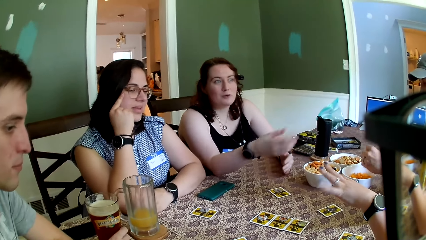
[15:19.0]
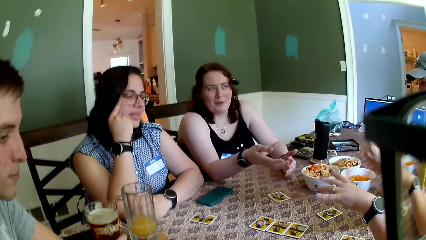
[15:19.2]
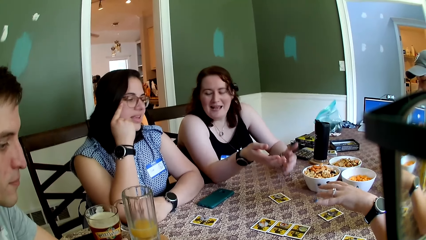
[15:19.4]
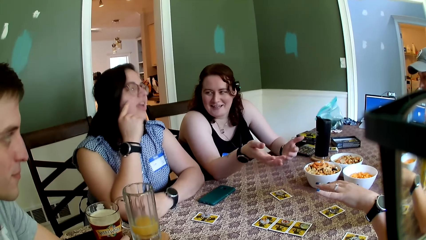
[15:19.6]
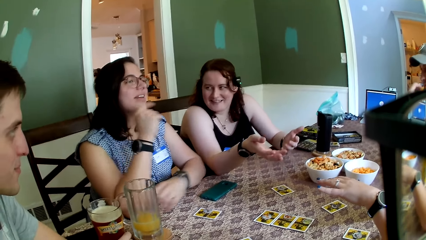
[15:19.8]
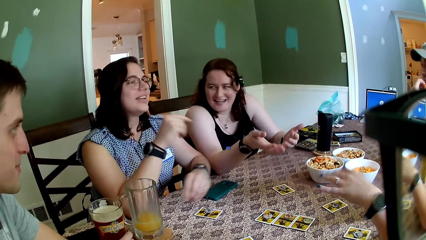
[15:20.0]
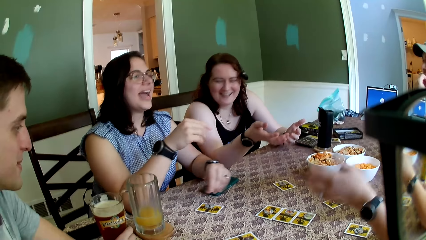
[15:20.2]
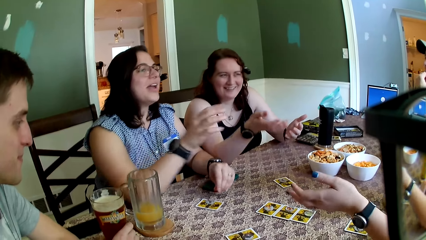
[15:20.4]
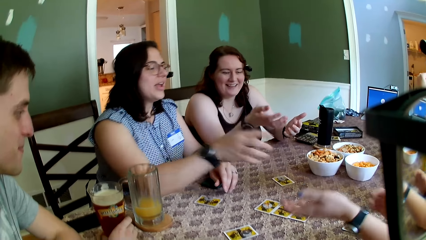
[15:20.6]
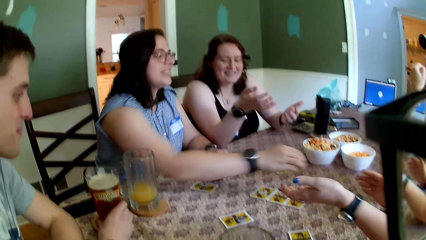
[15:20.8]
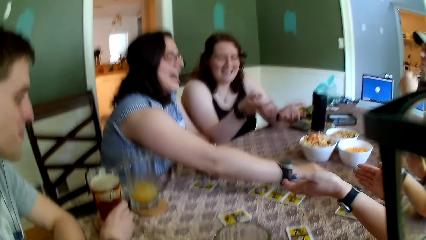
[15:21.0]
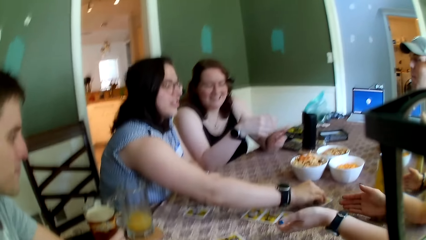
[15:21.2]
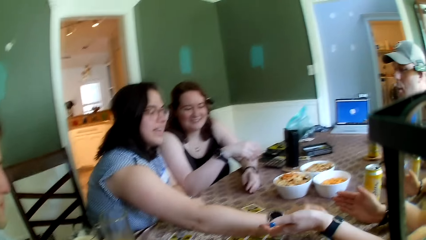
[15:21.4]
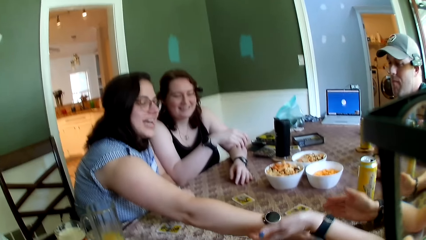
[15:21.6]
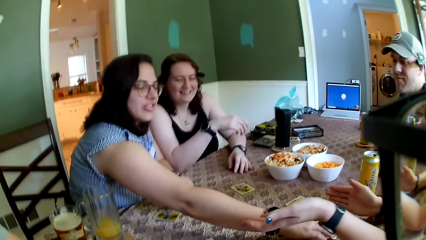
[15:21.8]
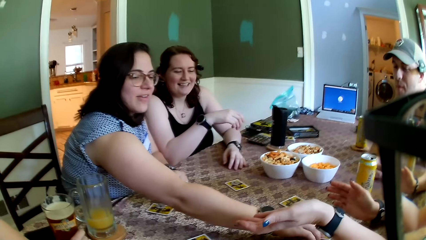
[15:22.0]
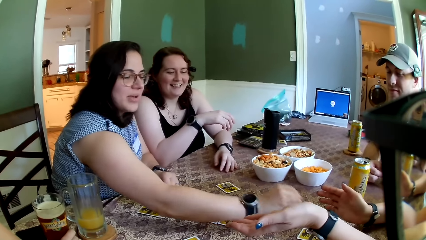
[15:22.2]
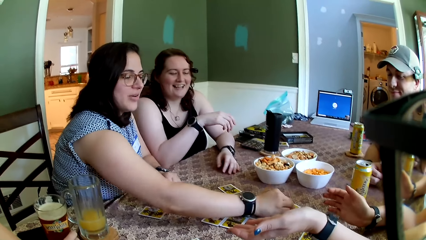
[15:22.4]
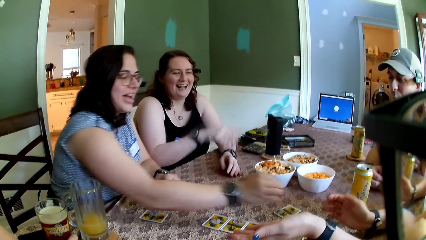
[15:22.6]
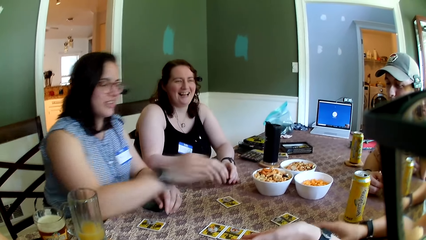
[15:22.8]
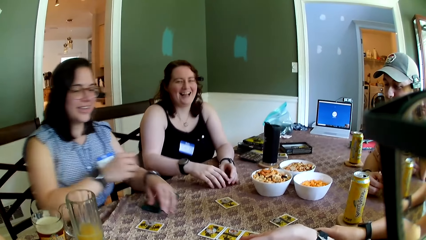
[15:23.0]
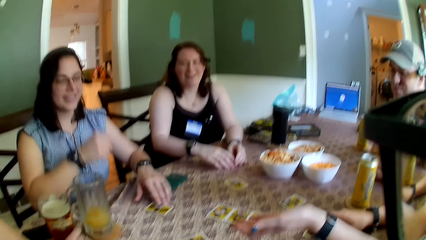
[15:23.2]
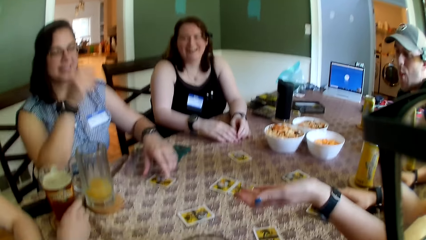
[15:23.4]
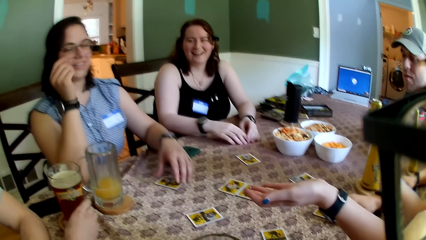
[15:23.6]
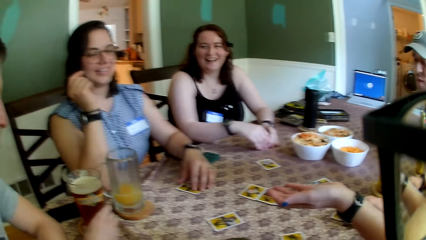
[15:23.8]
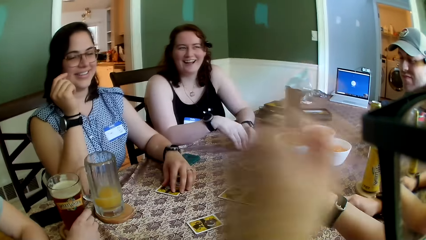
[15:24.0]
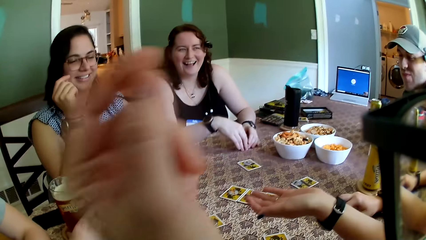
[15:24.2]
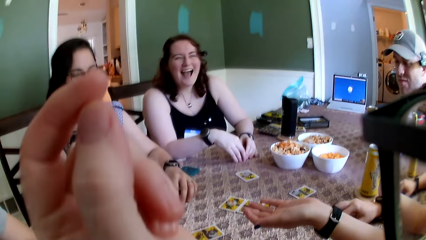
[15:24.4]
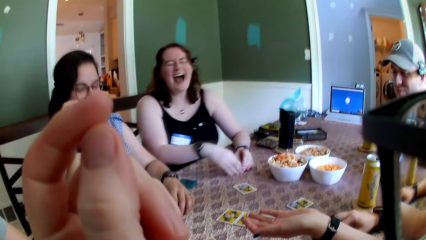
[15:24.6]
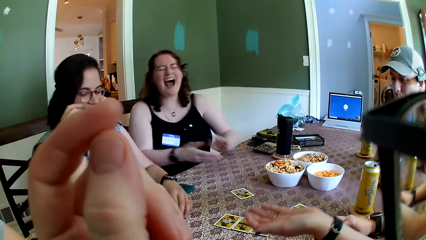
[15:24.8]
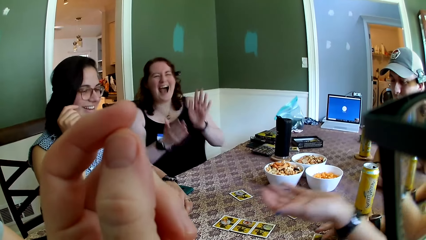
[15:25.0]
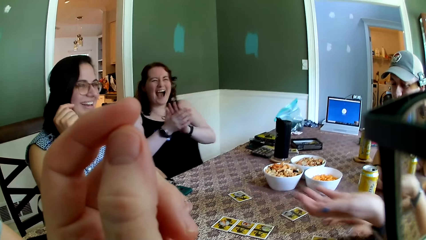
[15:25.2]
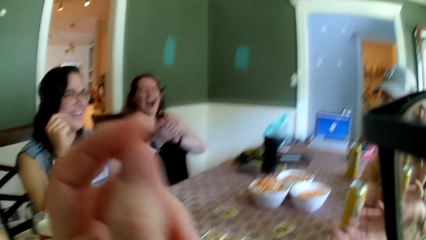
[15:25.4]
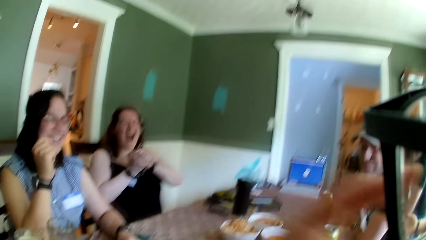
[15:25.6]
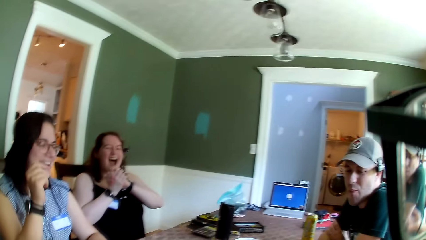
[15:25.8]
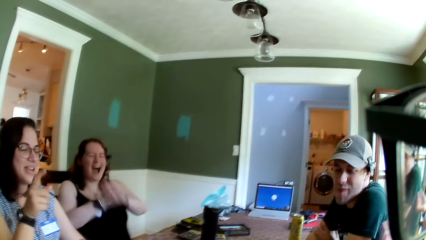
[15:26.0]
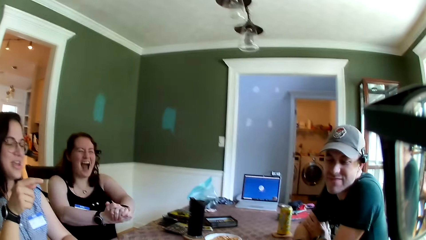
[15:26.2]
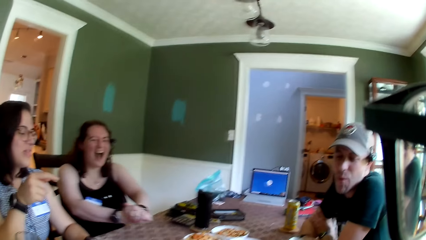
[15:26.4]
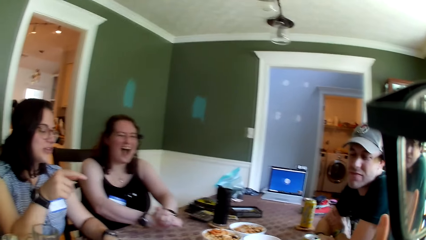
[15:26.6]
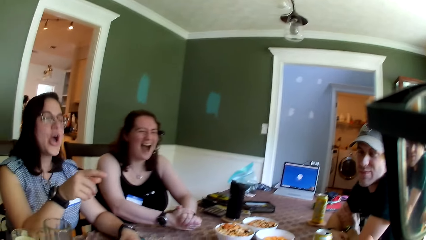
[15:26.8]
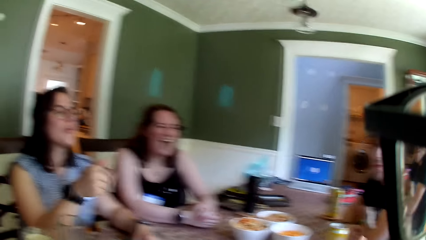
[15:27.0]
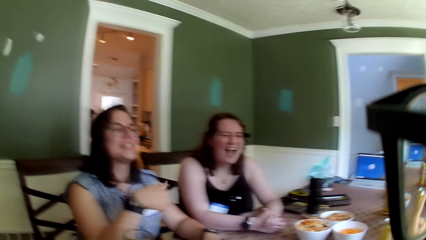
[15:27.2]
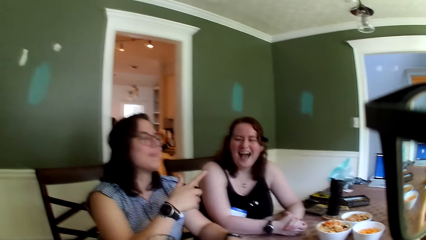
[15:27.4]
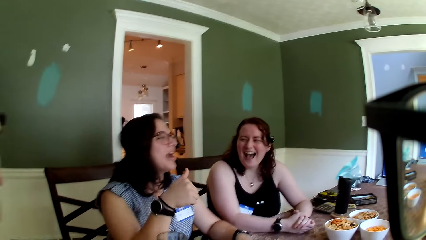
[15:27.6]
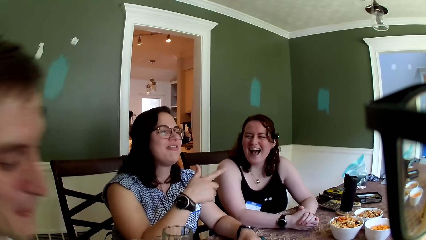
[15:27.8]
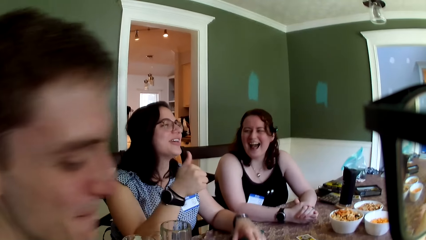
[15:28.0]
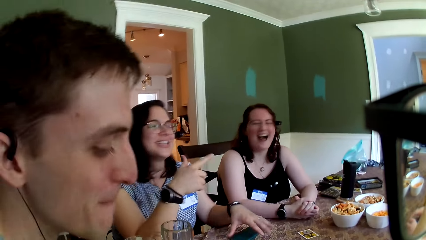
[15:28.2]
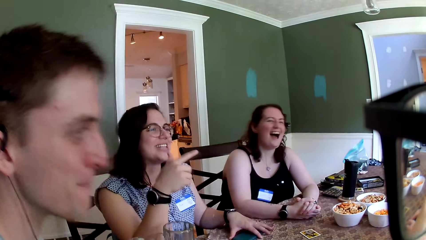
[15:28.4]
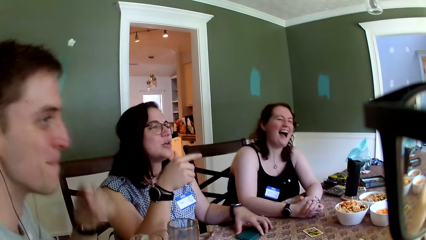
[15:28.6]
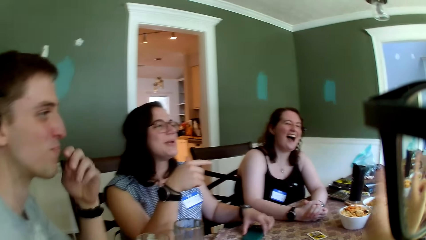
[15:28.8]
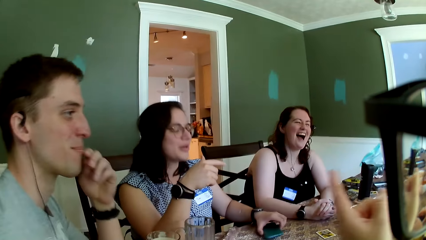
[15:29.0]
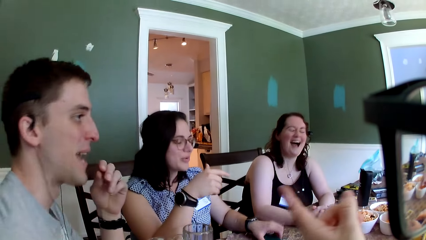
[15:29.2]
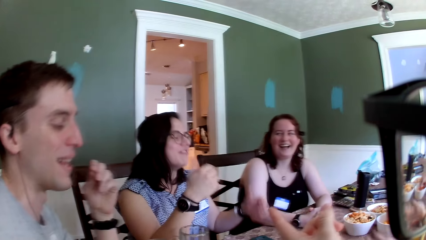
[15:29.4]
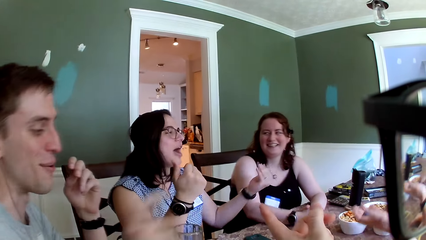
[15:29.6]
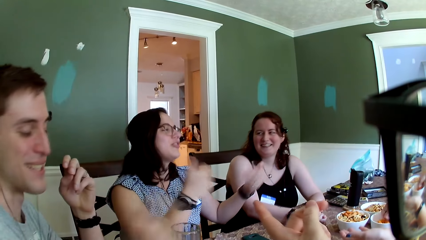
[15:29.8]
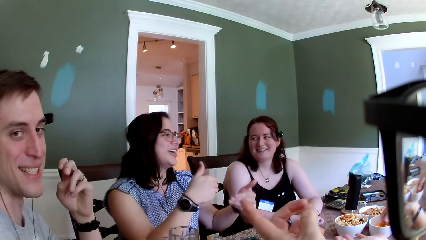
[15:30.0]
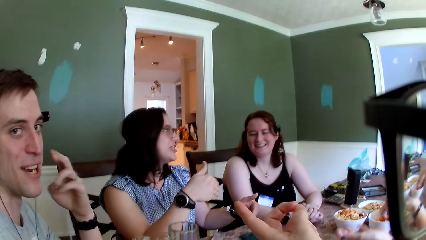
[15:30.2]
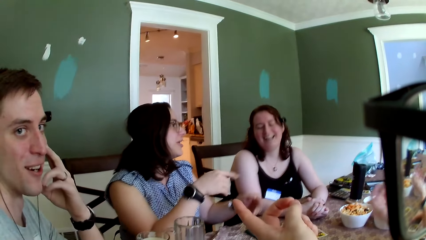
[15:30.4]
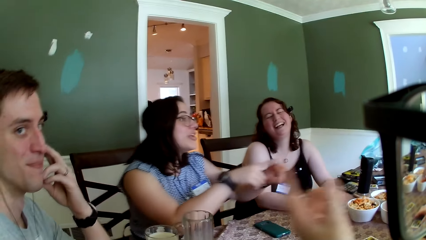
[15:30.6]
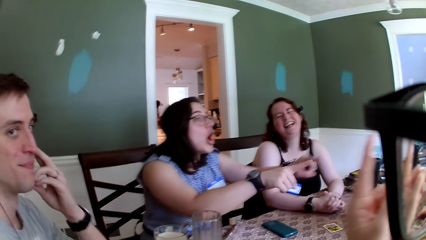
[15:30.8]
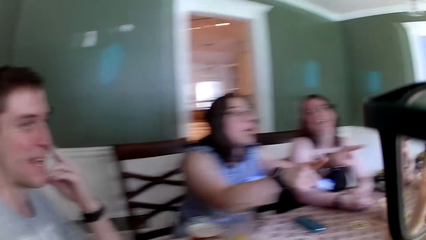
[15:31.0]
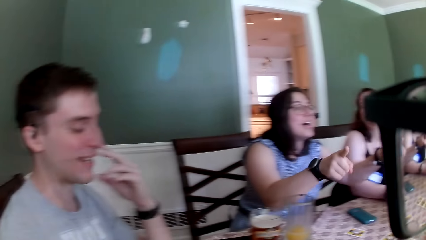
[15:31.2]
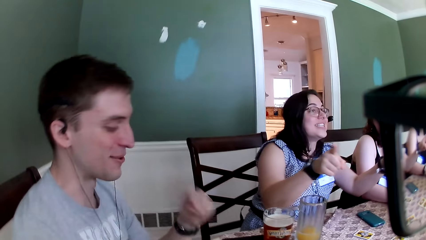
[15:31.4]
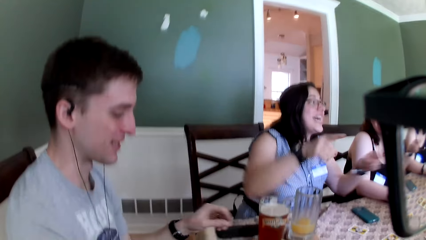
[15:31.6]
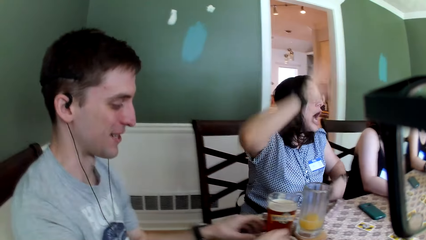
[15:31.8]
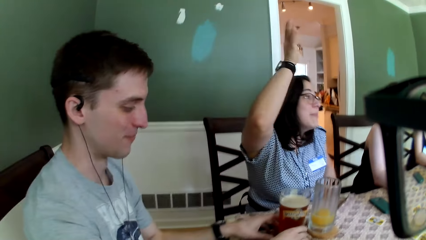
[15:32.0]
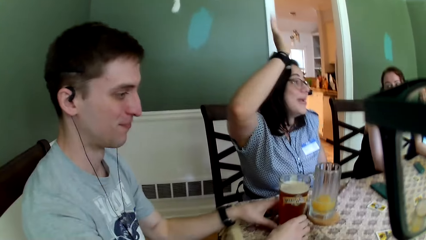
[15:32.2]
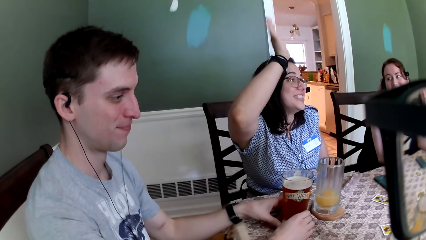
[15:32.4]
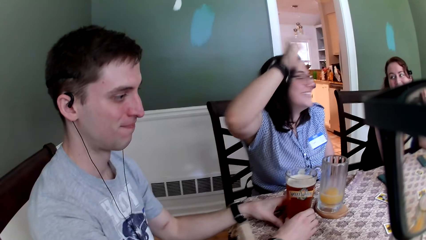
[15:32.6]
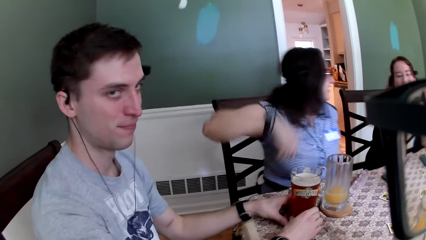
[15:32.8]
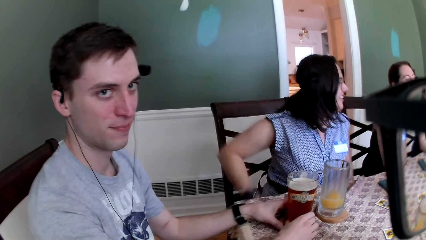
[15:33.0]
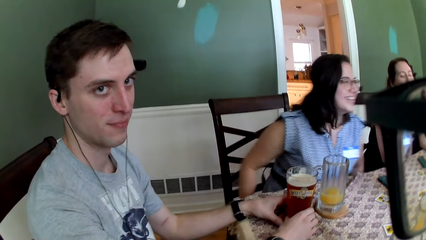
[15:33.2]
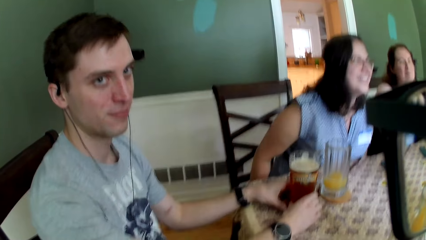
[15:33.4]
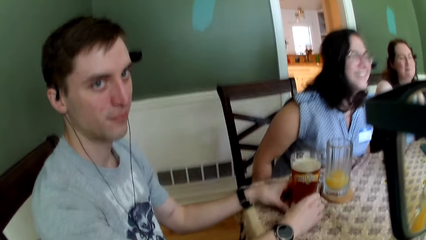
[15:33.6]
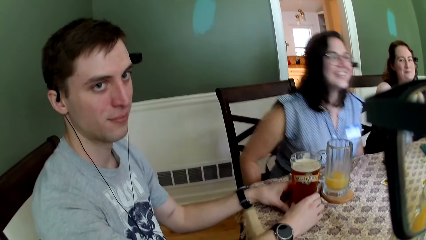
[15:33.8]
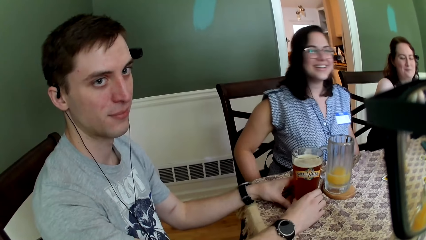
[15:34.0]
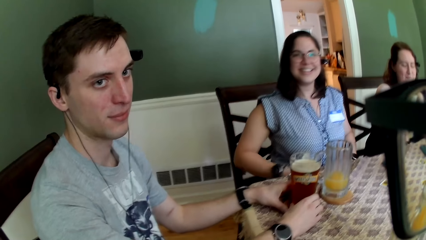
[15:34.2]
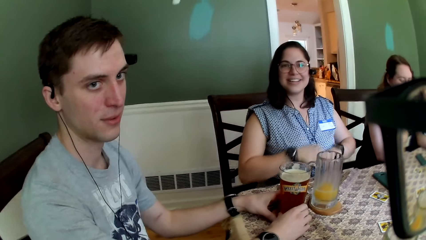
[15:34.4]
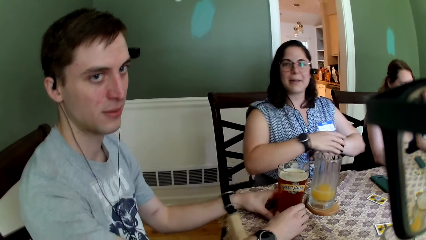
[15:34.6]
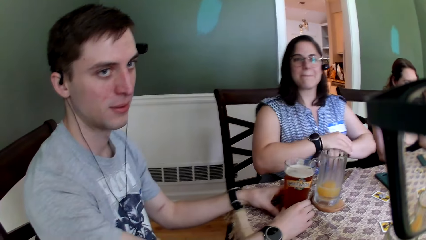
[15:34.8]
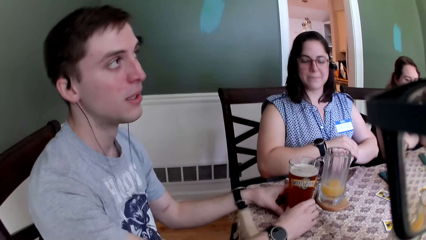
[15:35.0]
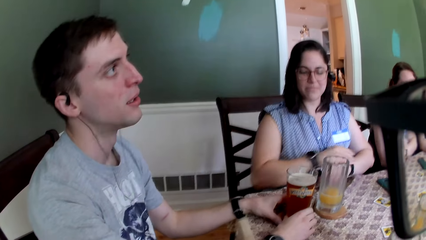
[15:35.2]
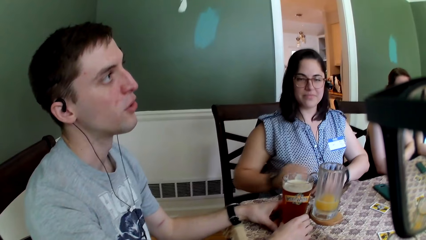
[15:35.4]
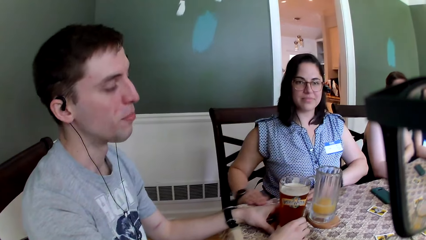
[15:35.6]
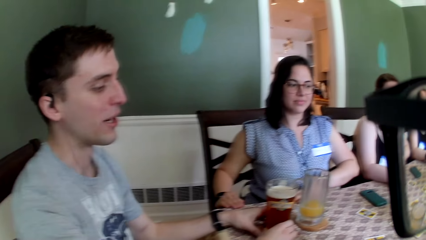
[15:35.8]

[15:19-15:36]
A woman talks to another woman. The first woman moves a game chip on the card on the table to a card with her right hand. A third woman laughs with the colleagues. The first woman touches the card on the table with her left hand. The camera wearer moves a hand. They talk to the colleagues. The first woman talks to the colleagues. The camera wearer moves a hand. The first woman waves a hand. A man touches the glass cup on the table with his hand. The camera wearer converses with the group of people at the table. The man looks at the camera wearer.
